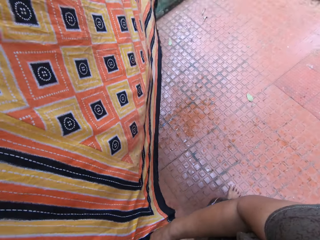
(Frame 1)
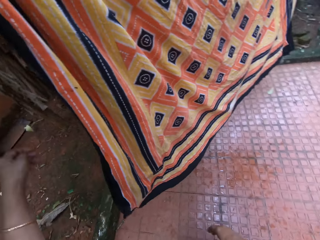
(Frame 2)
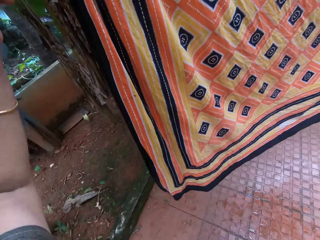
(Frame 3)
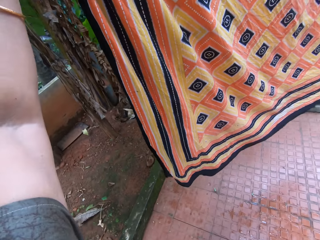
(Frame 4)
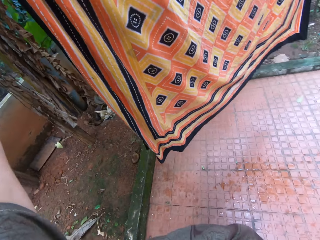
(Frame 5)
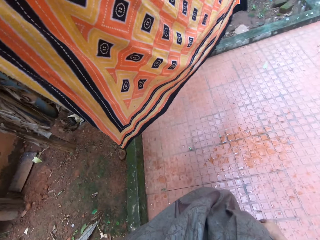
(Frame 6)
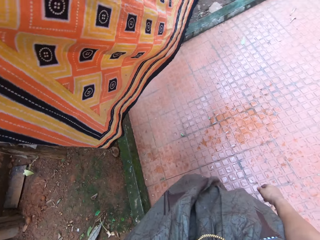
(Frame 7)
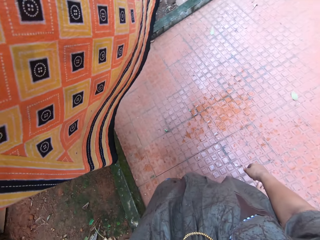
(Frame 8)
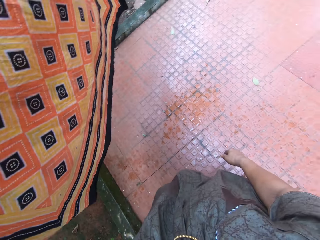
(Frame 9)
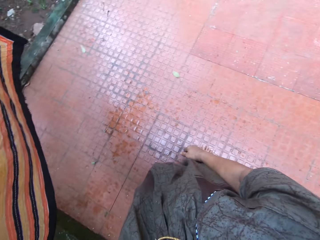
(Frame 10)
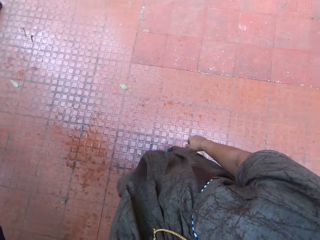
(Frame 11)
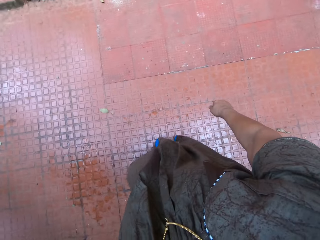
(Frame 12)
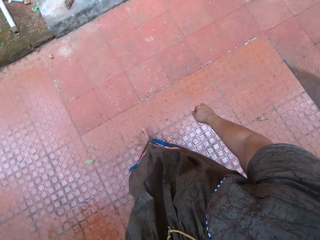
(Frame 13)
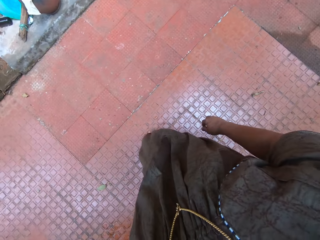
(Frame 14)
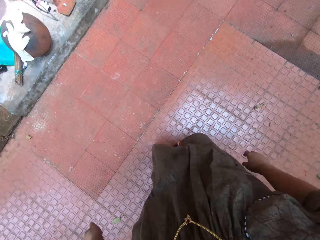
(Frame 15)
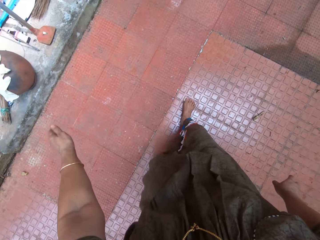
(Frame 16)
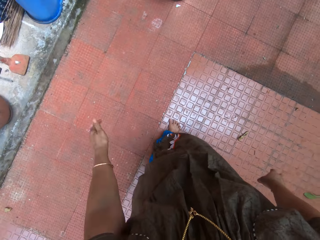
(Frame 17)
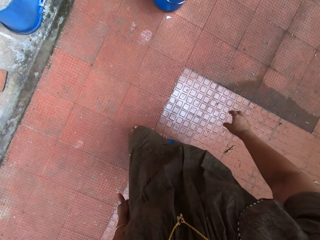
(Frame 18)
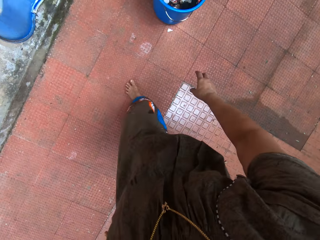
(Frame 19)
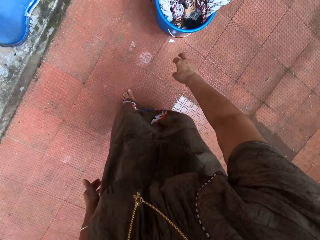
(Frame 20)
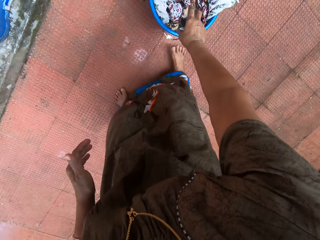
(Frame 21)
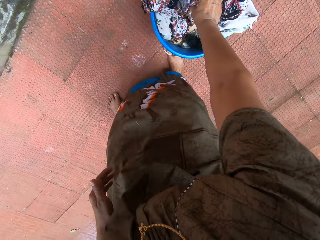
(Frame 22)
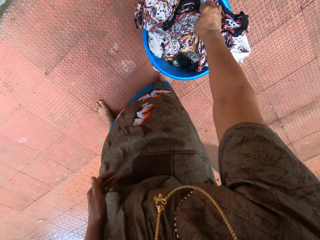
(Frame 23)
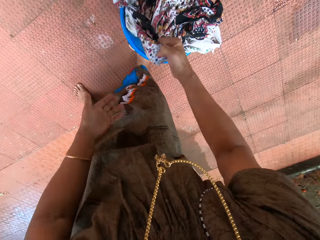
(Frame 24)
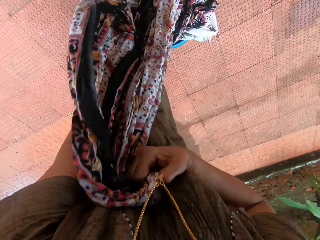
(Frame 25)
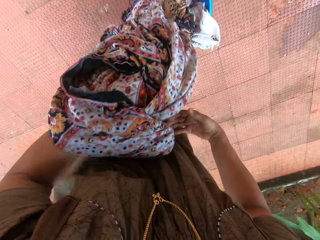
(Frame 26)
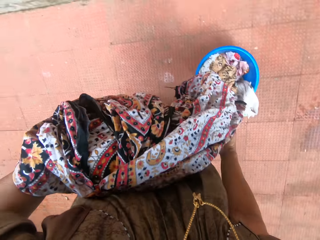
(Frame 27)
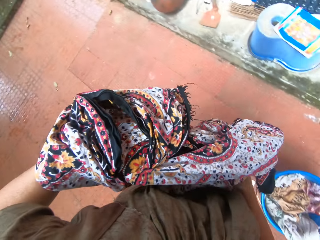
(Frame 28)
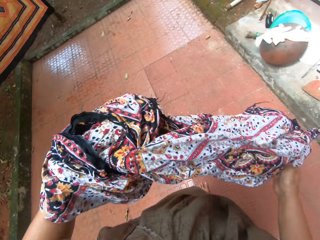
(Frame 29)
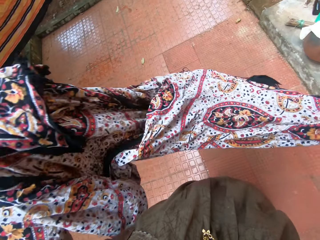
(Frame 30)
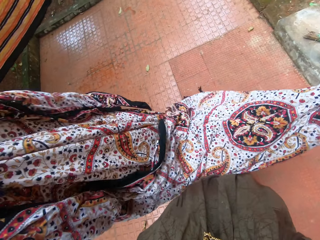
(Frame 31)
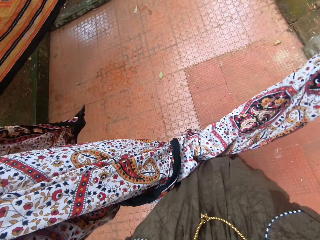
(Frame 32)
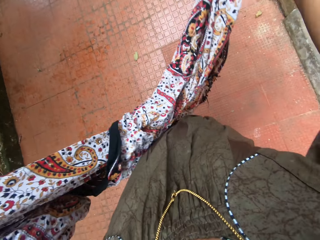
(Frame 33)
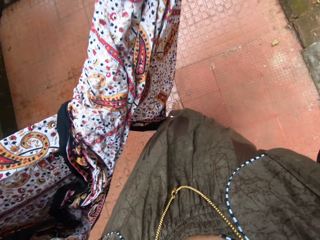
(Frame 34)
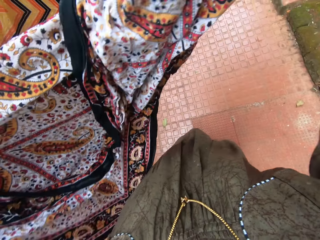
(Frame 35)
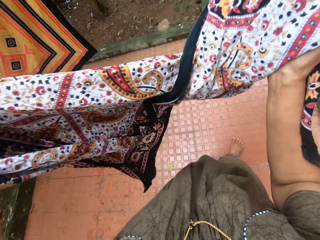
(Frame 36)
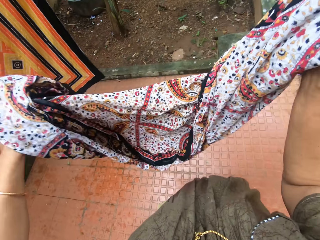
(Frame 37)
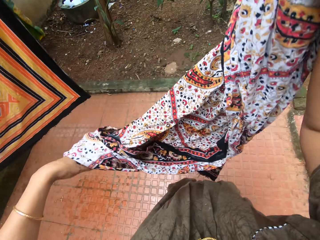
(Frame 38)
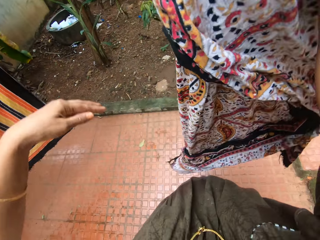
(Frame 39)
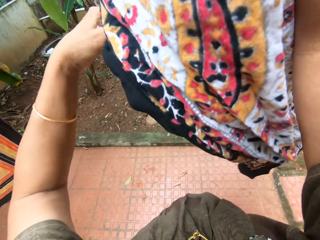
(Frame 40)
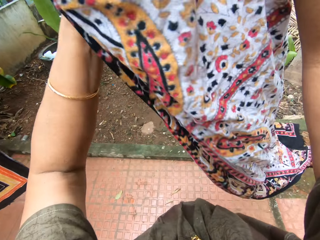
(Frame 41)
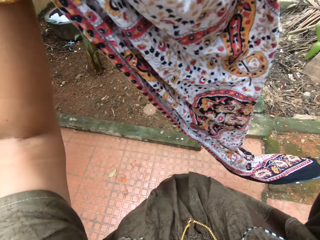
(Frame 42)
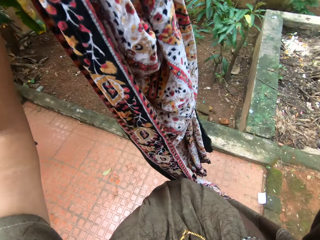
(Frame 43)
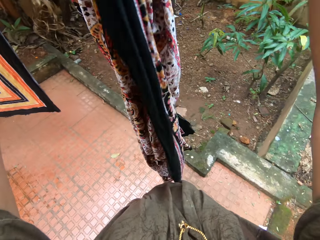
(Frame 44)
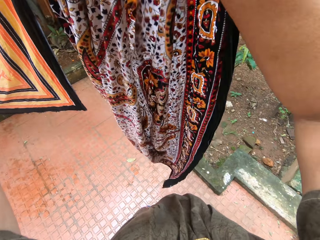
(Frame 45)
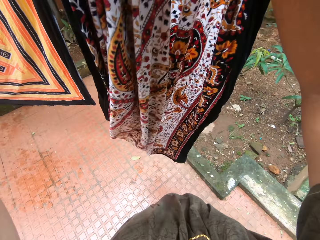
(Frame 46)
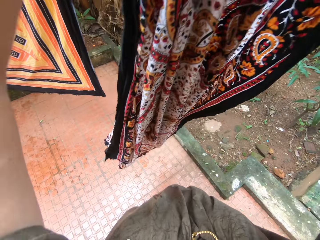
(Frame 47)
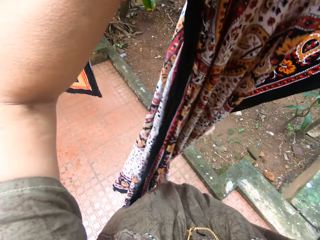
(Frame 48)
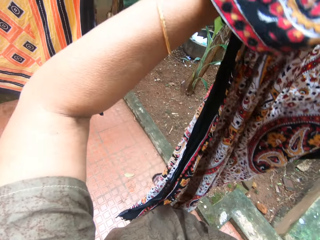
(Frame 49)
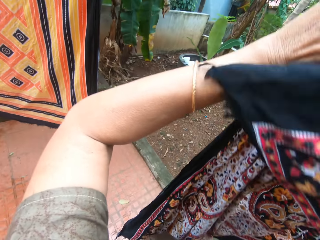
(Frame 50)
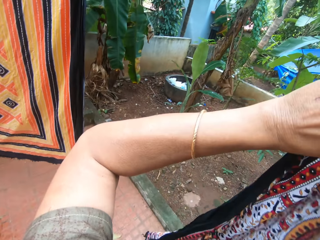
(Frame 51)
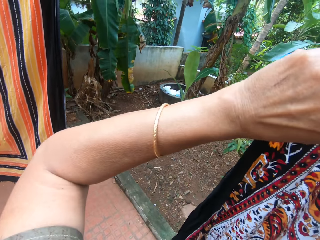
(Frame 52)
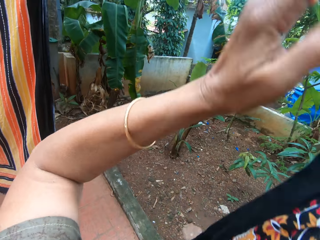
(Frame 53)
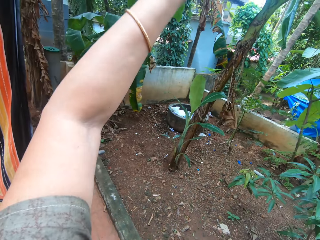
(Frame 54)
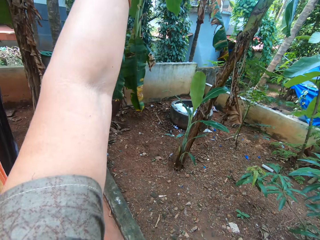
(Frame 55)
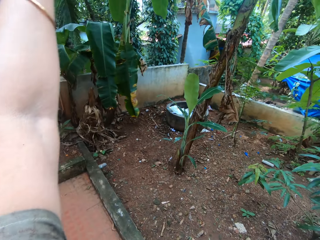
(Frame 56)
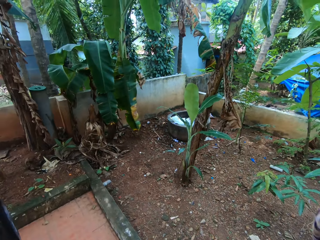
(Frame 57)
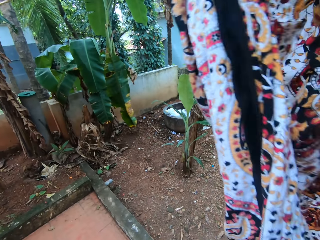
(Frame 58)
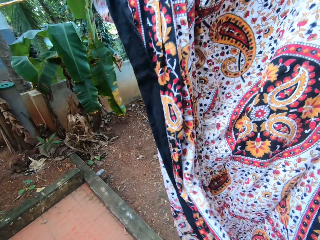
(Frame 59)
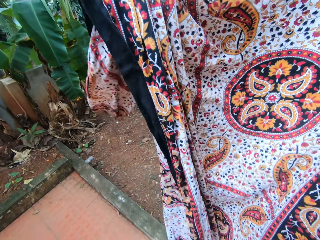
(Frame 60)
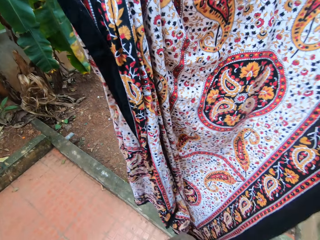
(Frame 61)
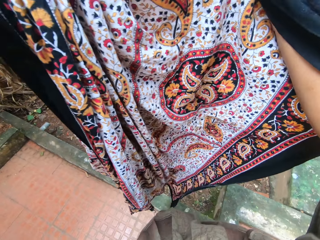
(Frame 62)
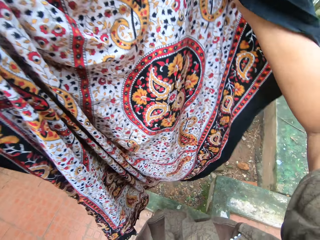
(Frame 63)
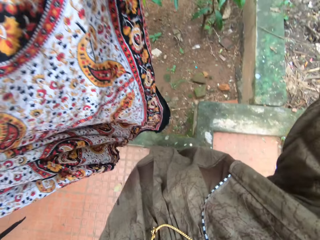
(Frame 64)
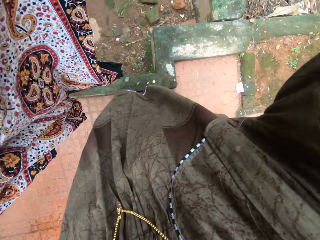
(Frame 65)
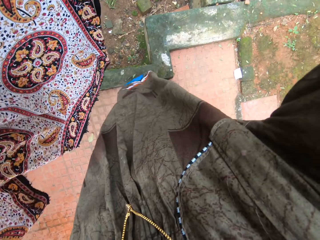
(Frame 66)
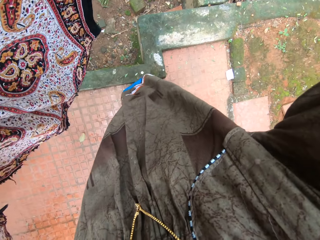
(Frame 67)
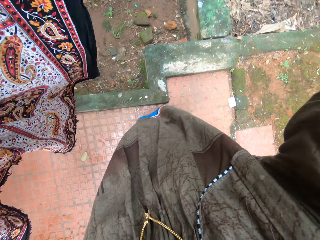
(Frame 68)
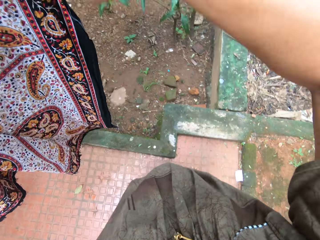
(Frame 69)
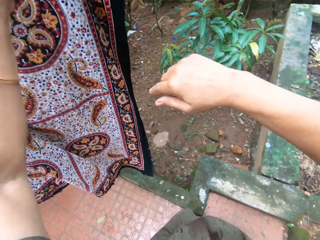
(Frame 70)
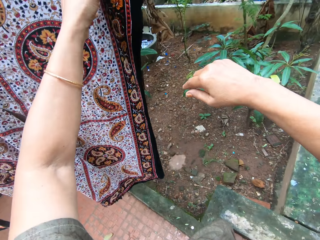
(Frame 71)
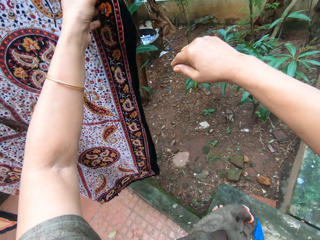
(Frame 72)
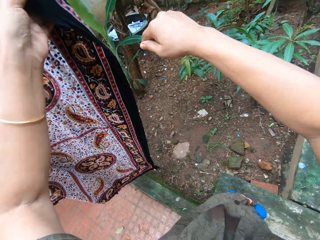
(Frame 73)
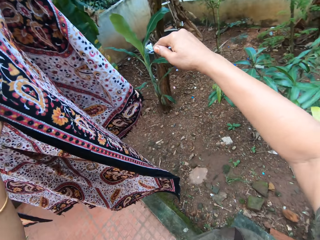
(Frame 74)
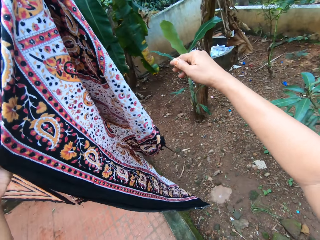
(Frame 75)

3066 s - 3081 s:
The camera wearer walks around the compound. She walks towards the bucket. She picks up another wrapper or kanga from the bucket with her right hand. She walks around the compound. She carries the wrapper with both hands. She unfolds the kanga. She places the kanga on the clothesline. She spreads the wrapper on the washing line with both hands.

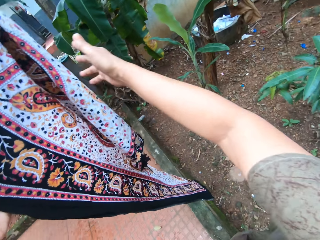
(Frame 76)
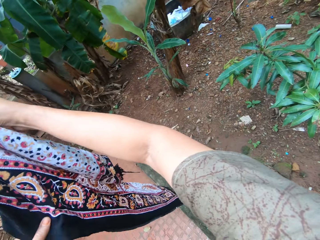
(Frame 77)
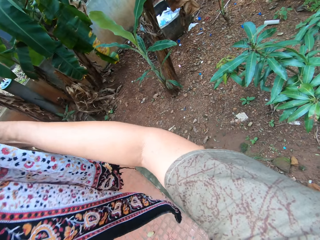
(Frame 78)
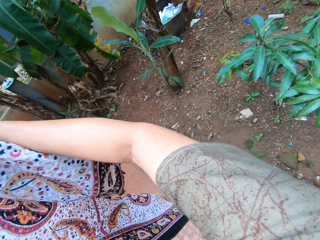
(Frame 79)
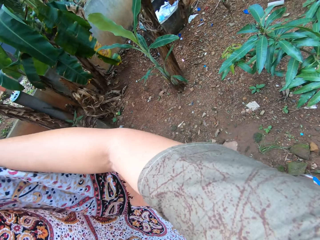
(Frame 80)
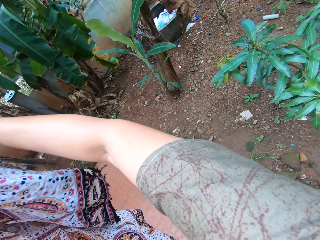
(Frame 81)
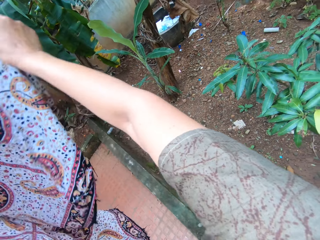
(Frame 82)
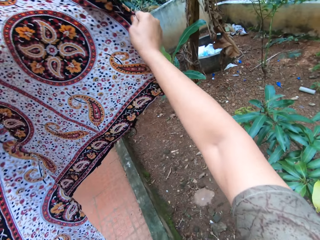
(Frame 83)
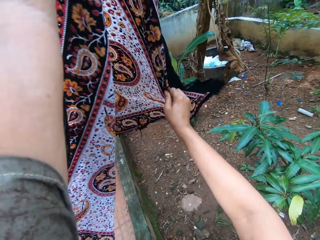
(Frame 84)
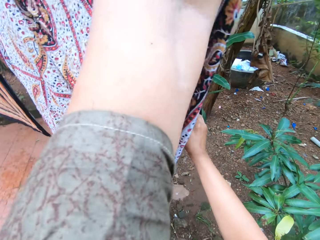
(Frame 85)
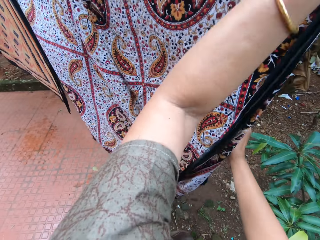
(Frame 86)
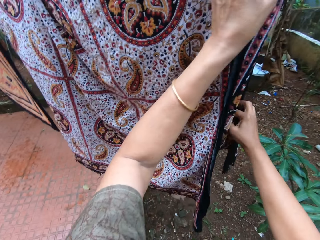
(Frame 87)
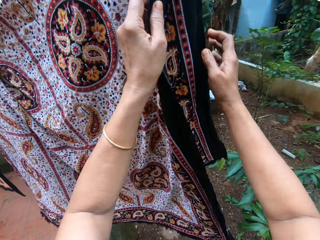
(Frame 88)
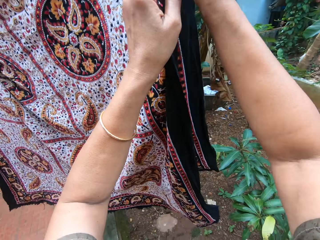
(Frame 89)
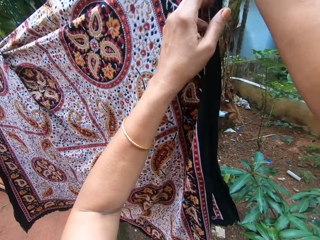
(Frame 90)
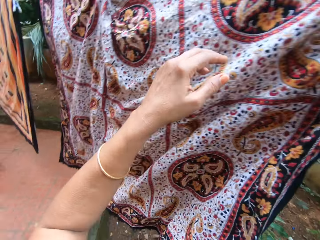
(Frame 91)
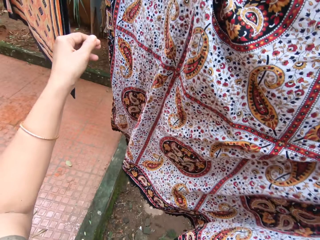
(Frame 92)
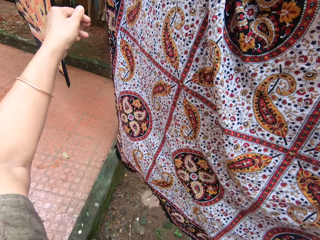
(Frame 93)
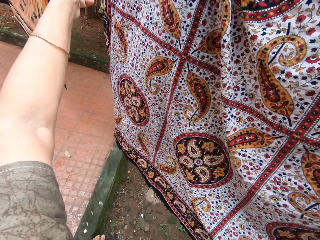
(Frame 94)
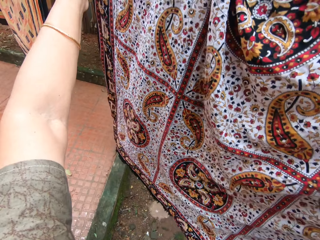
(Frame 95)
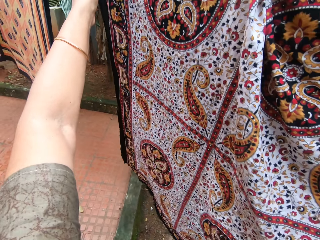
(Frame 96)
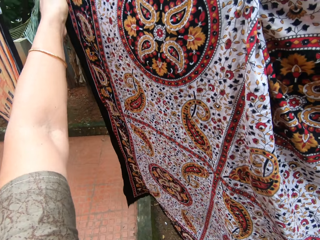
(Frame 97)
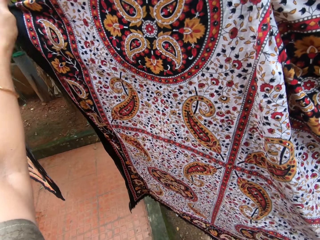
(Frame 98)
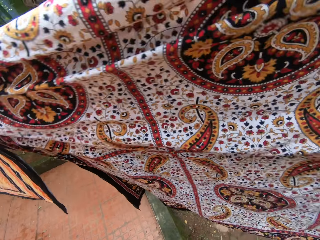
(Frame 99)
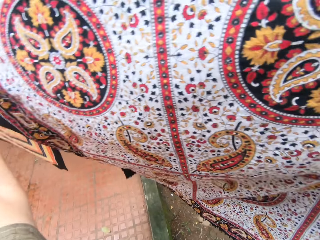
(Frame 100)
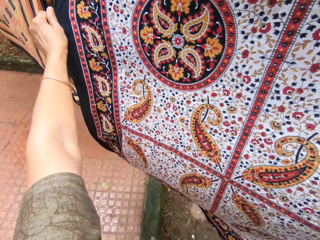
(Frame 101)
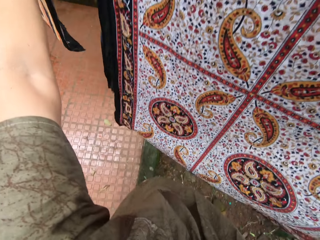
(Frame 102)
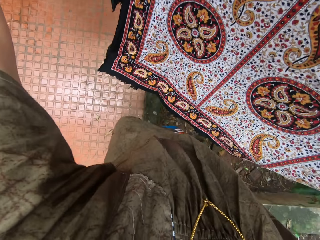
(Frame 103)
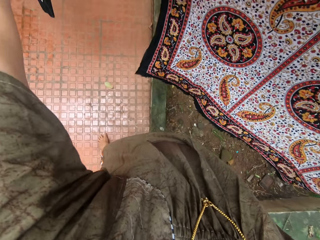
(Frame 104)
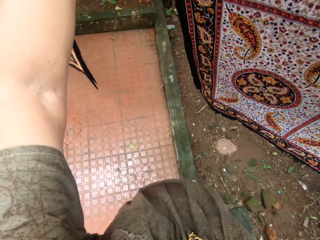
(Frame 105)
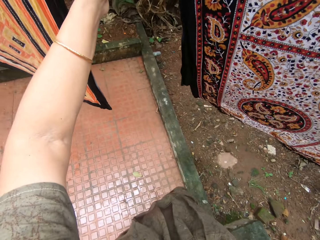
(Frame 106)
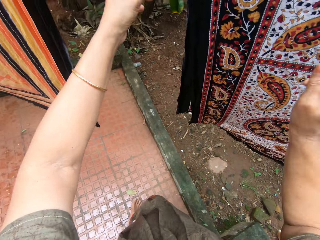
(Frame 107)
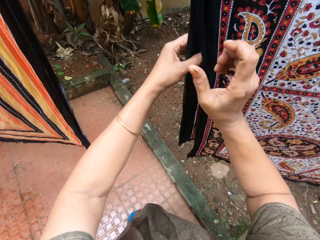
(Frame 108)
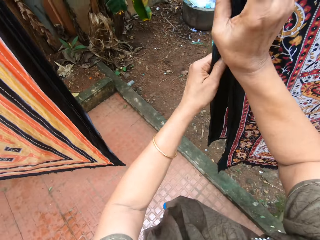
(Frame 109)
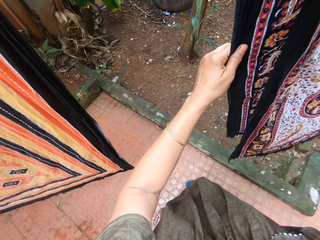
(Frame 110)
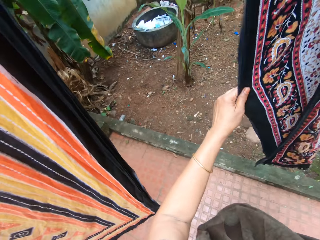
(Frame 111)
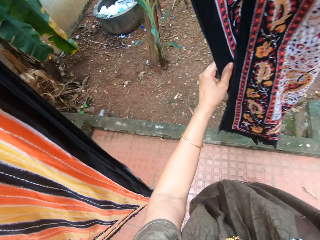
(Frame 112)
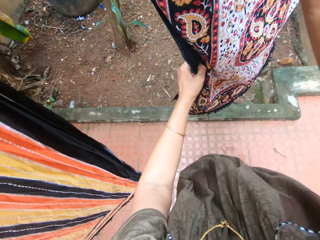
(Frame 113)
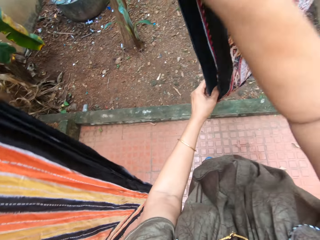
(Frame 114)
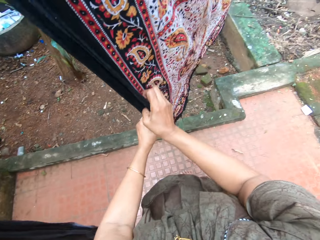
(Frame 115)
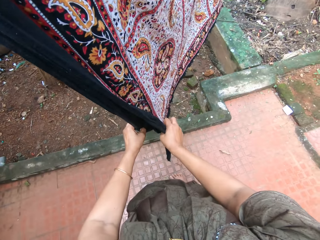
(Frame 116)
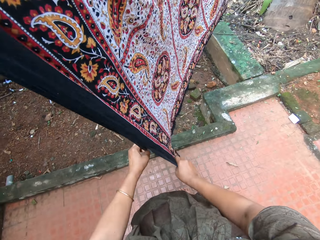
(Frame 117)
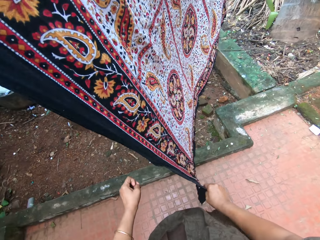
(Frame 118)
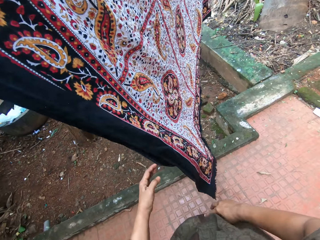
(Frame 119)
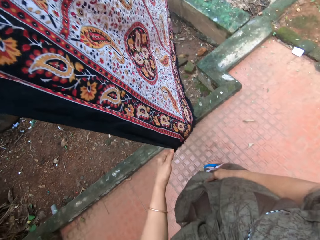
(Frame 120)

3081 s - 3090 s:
The camera wearer spreads the kanga on the clothesline.
